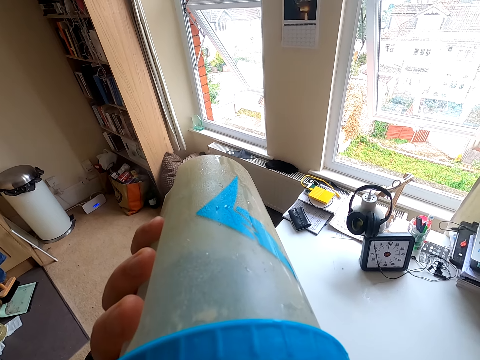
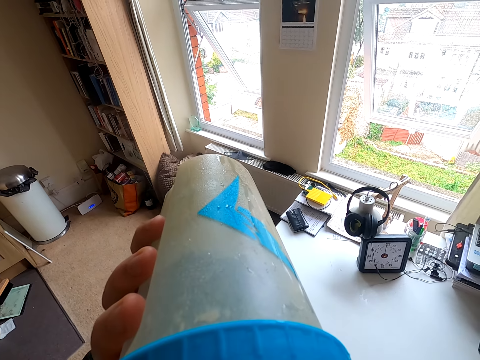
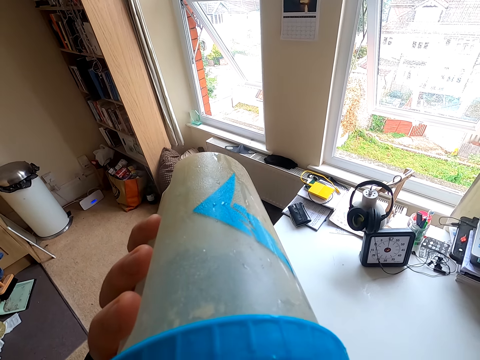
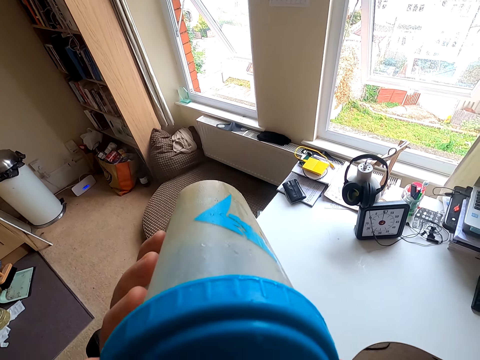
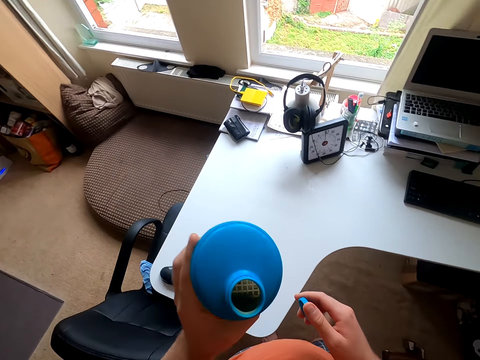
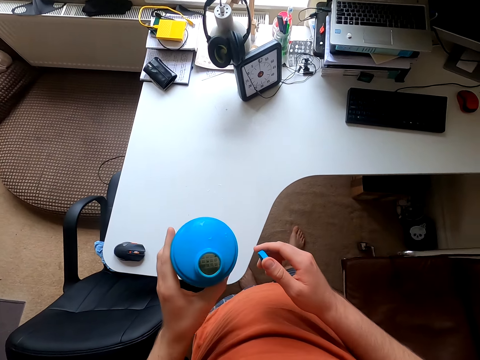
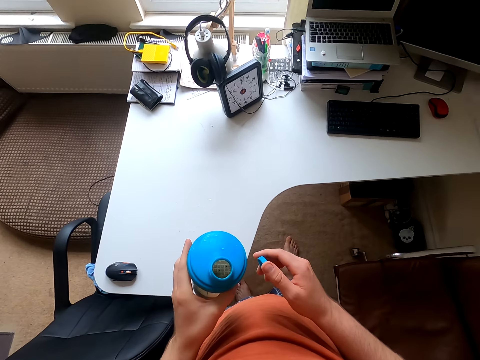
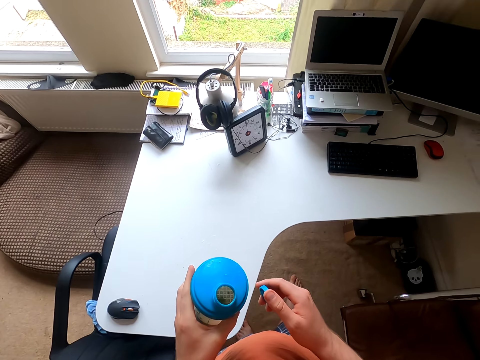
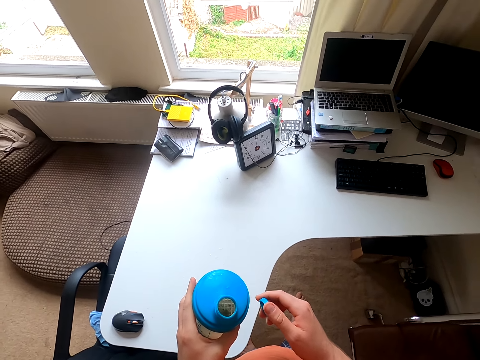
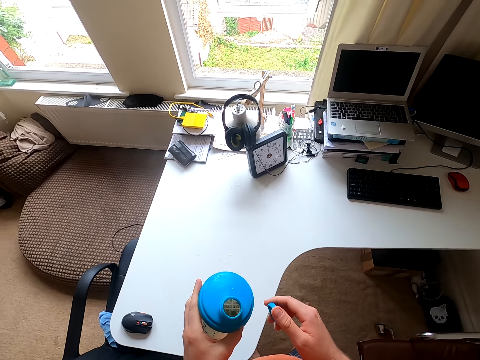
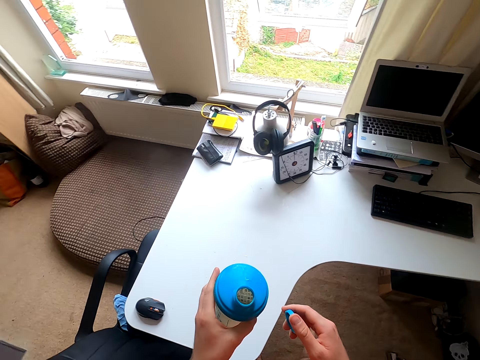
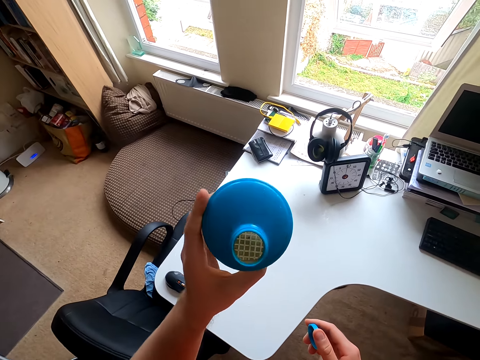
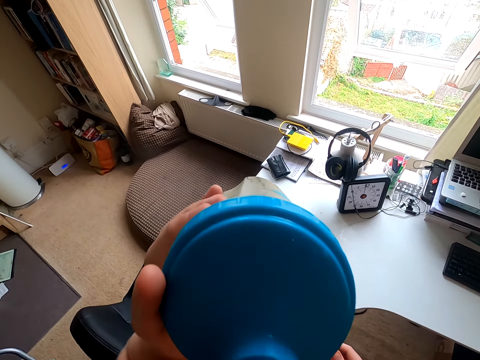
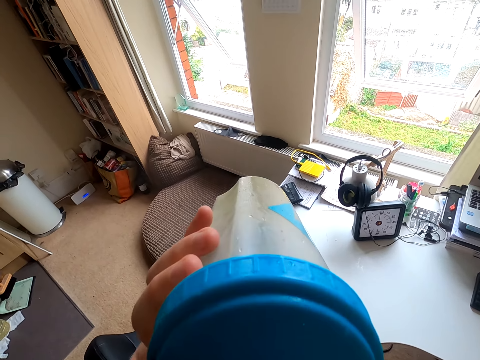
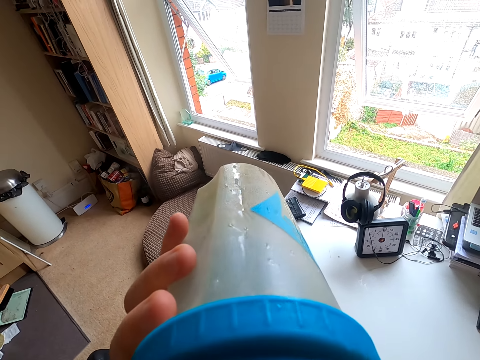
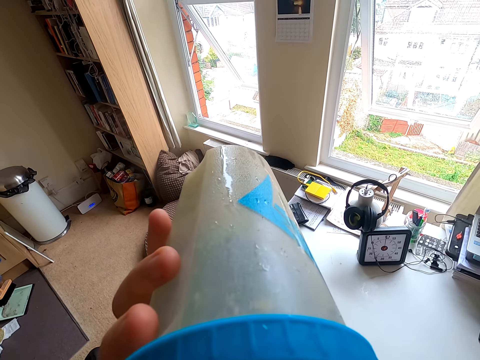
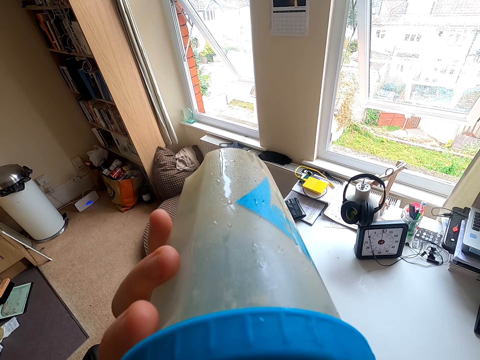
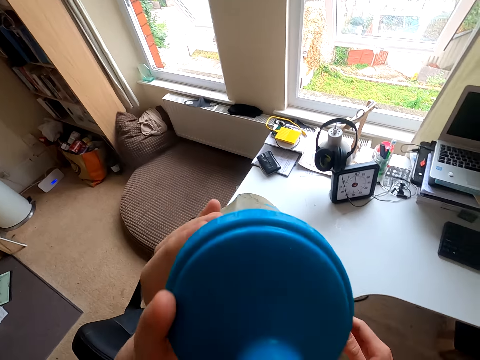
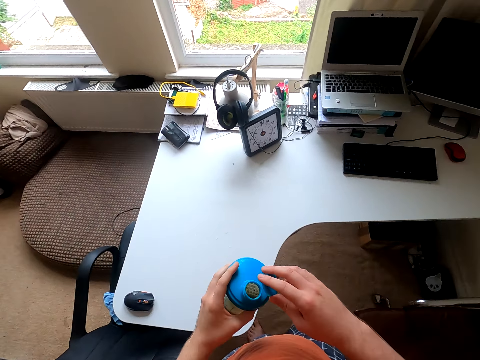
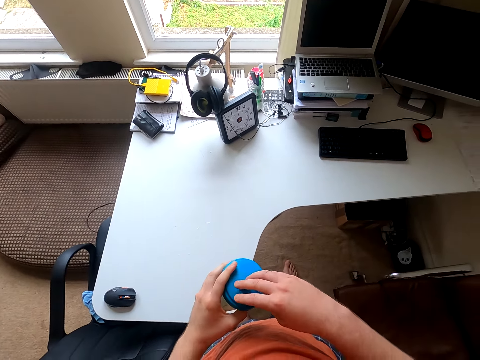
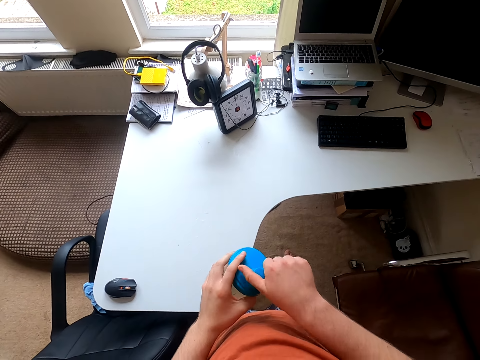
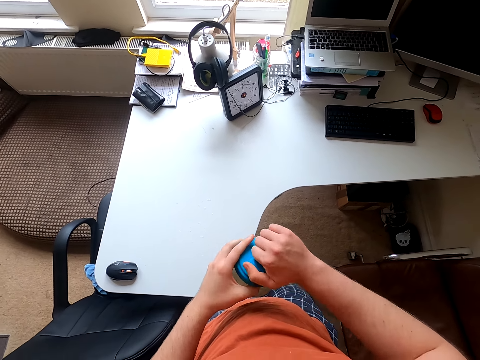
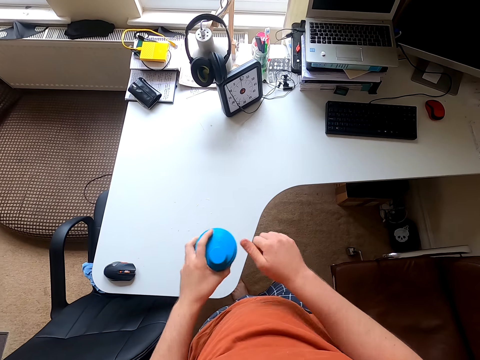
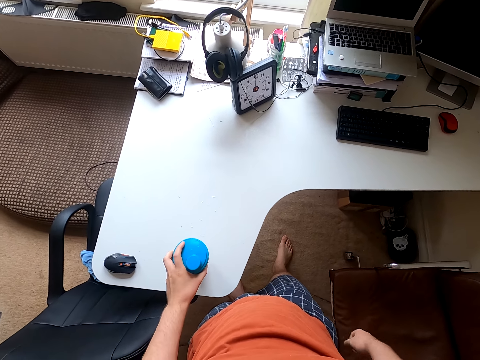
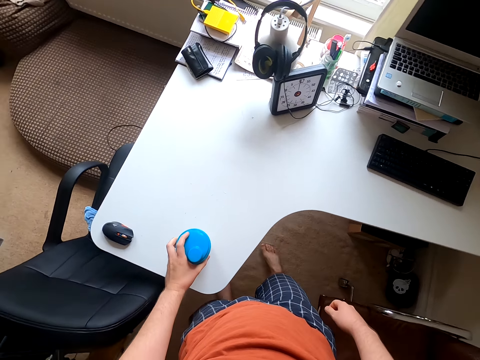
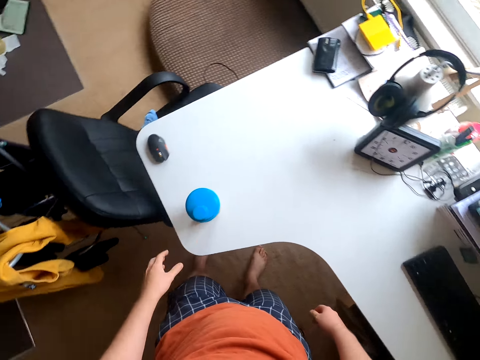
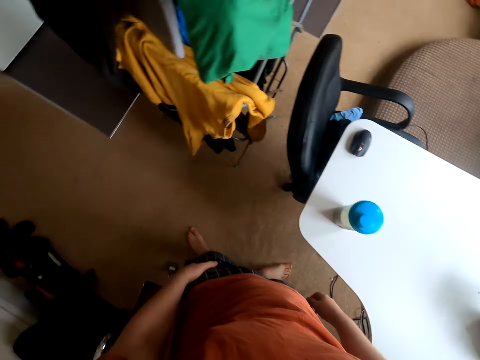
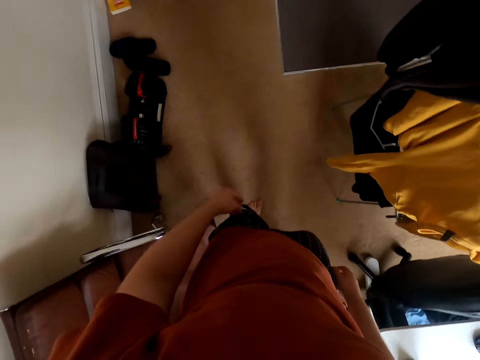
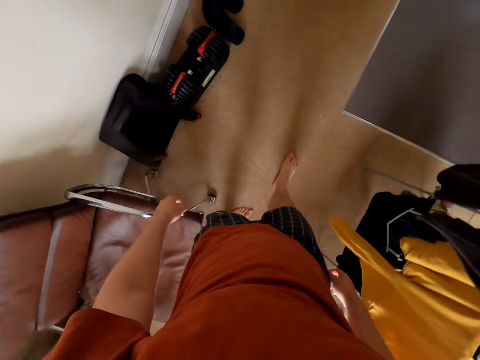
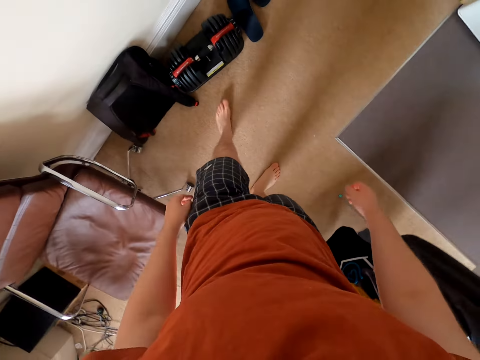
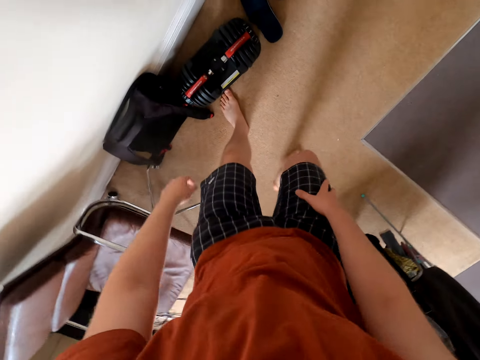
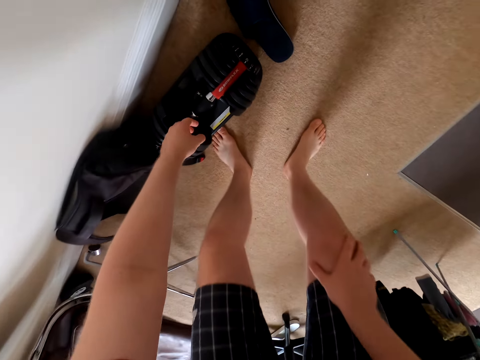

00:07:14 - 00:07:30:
The camera wearer holds the water bottle. They drink water, close the water bottle, put the water bottle on the table and walk around the room.

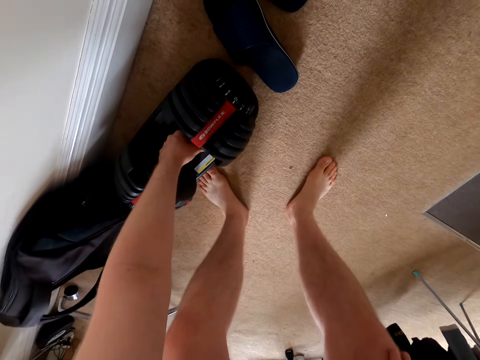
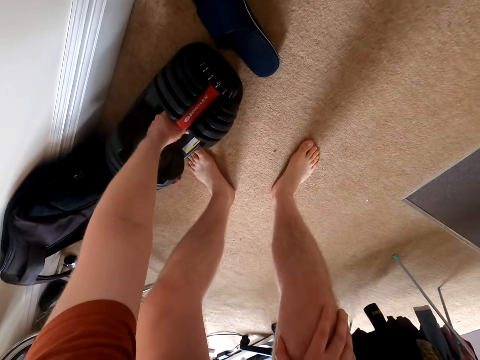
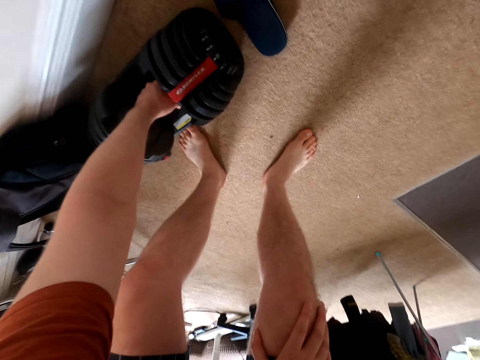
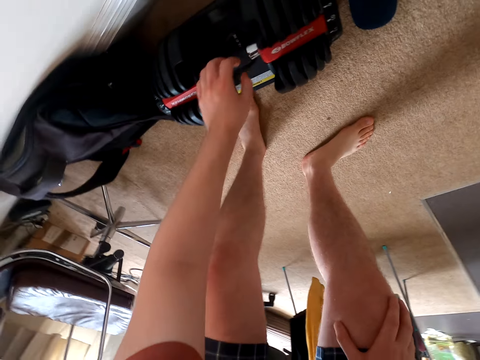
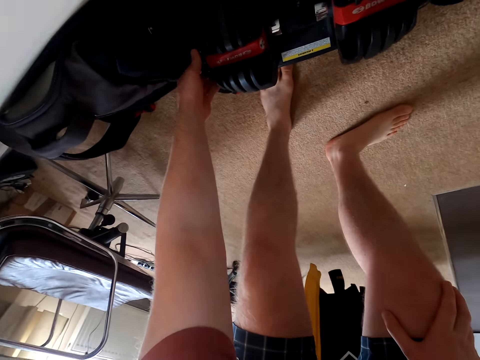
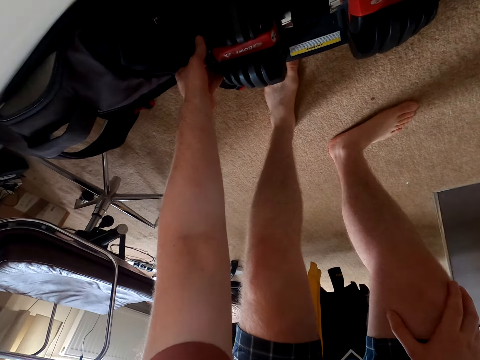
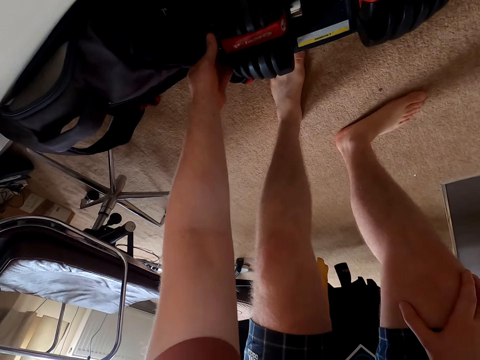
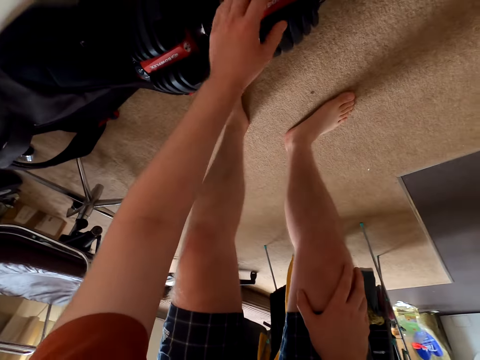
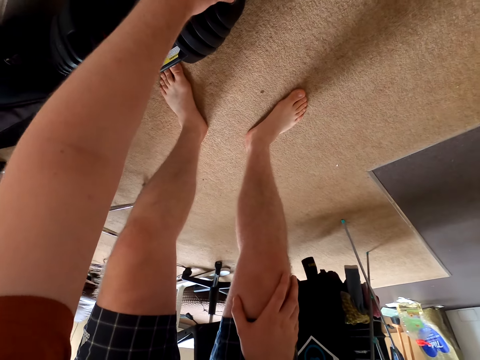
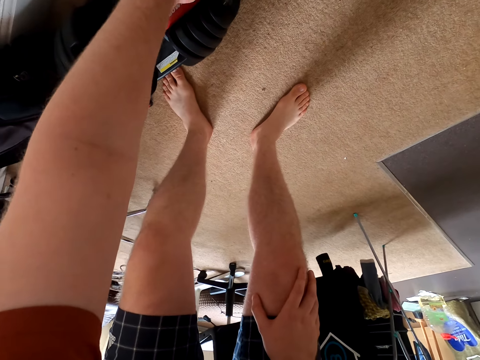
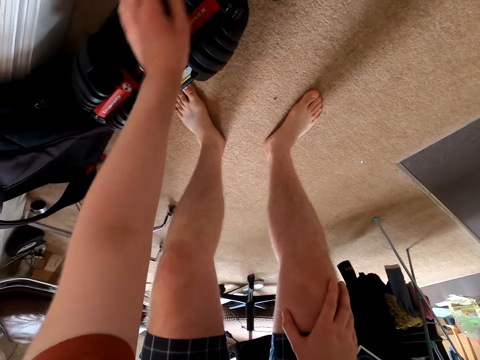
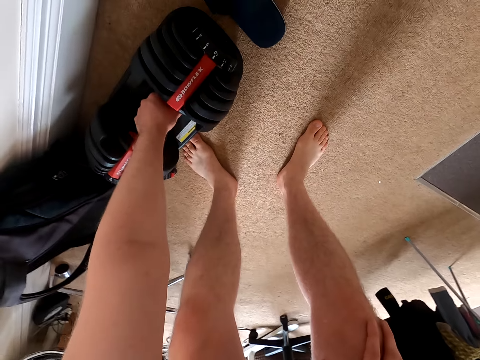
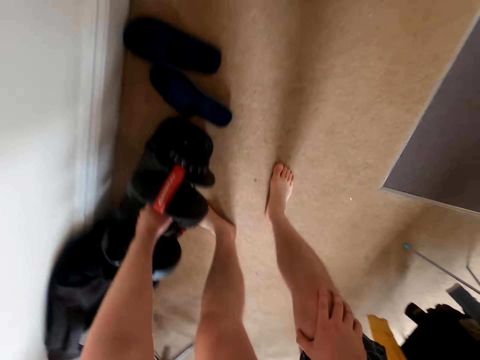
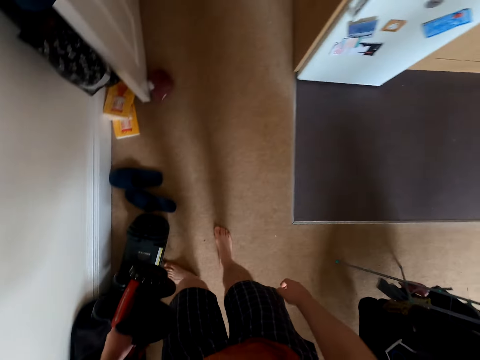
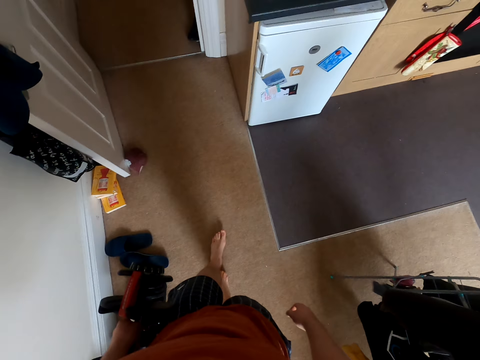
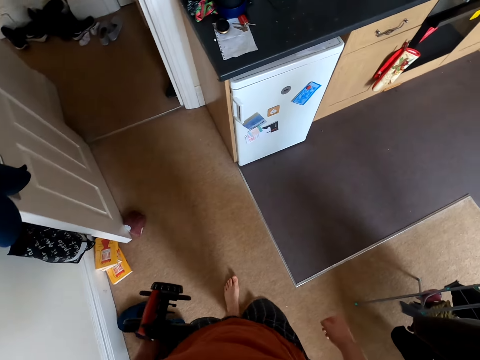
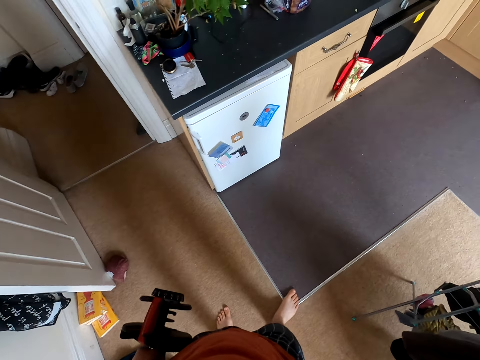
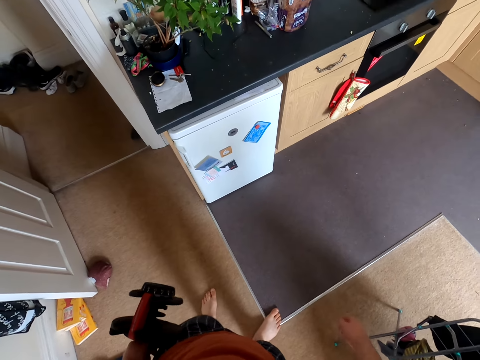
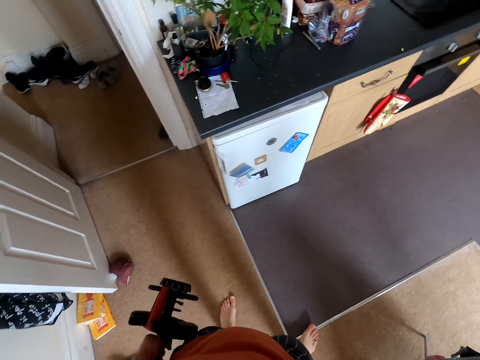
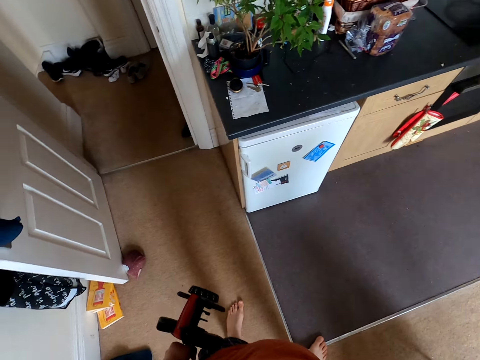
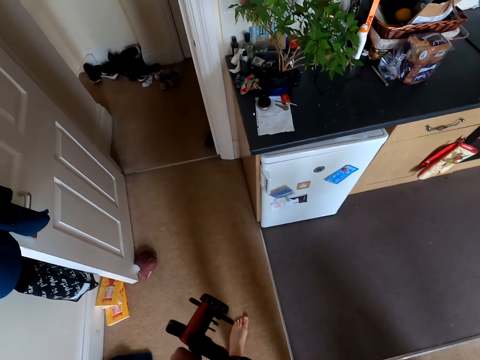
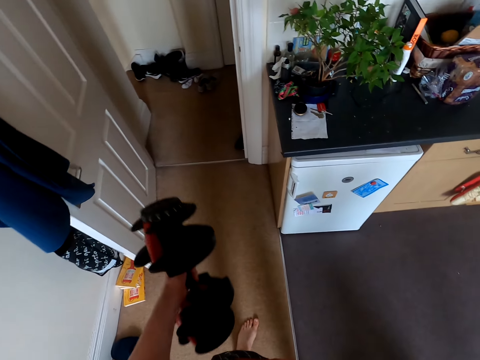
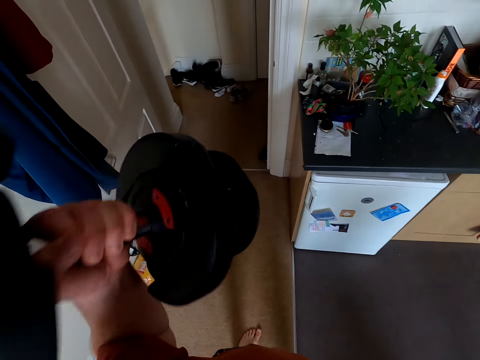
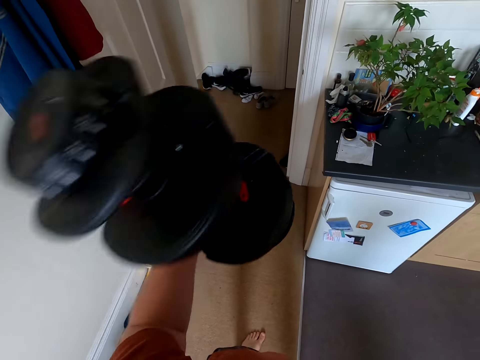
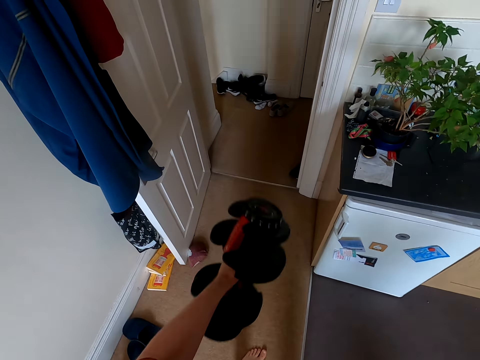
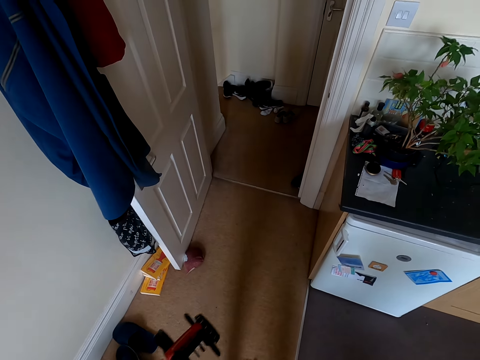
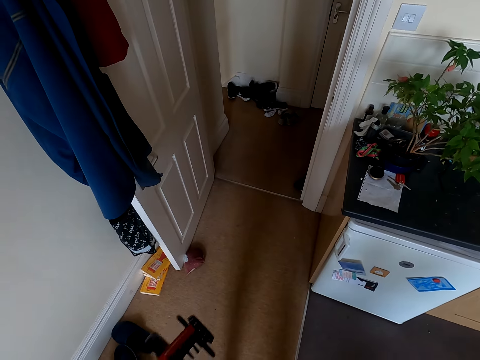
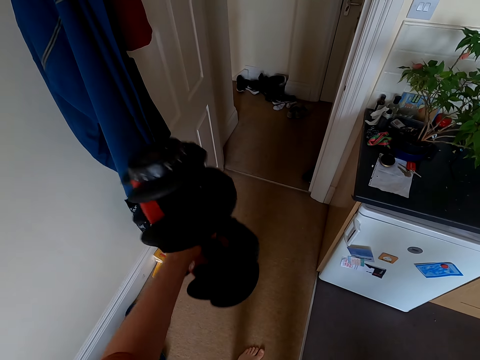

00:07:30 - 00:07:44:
The camera wearer touches the dumbbell. They lift the dumbbell, inspect the dumbbell, take the dumbbell, walk around the room, lift up the dumbbell, exercise with the dumbbell on the left hand and put the dumbbell down.
